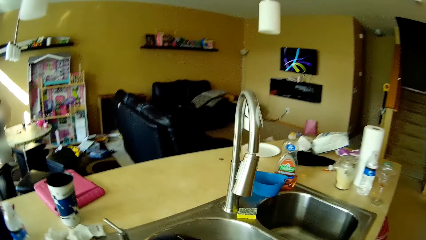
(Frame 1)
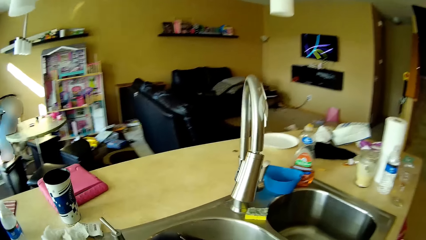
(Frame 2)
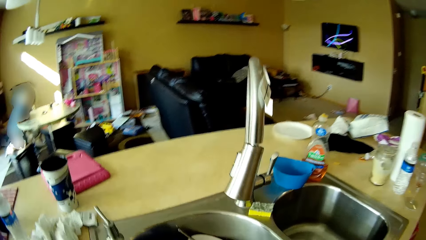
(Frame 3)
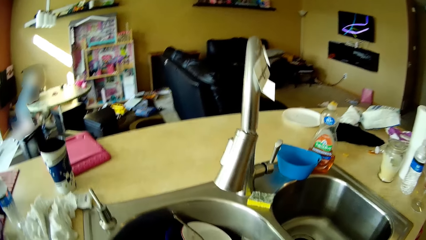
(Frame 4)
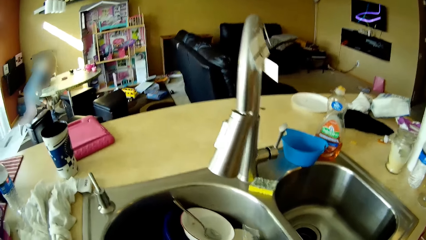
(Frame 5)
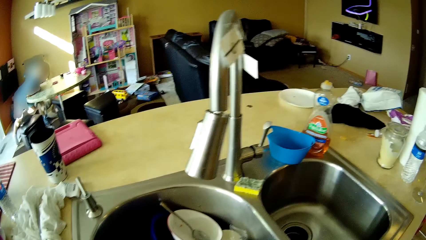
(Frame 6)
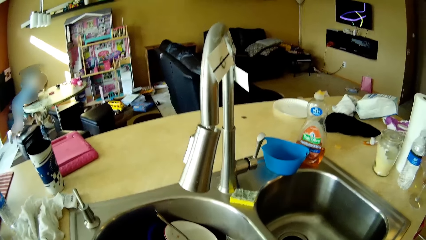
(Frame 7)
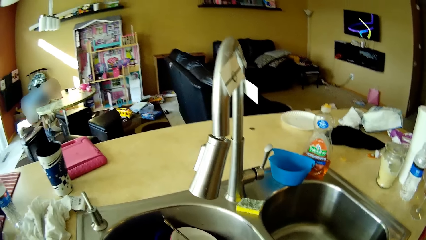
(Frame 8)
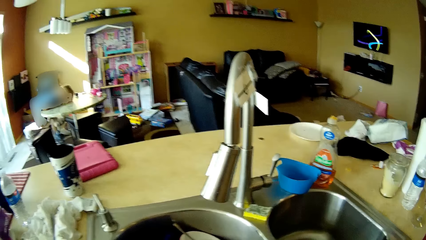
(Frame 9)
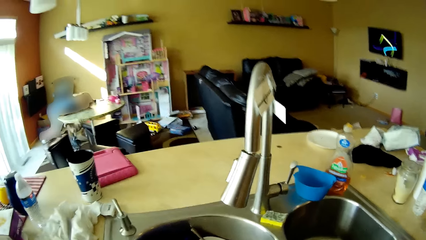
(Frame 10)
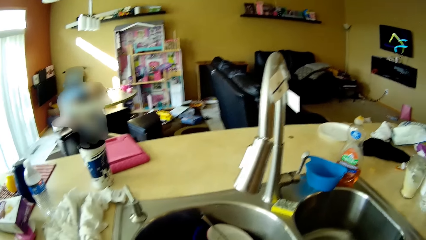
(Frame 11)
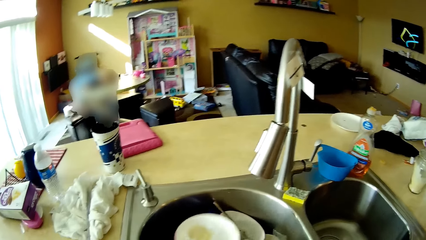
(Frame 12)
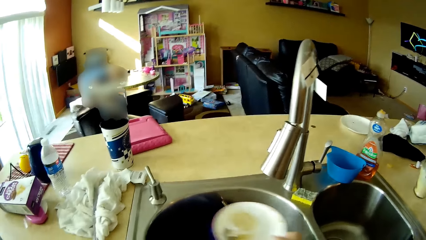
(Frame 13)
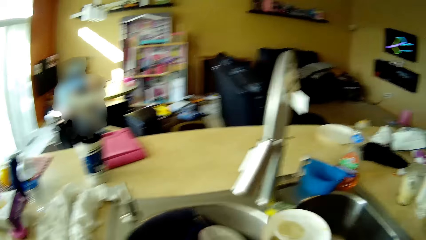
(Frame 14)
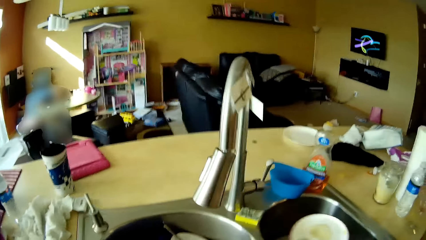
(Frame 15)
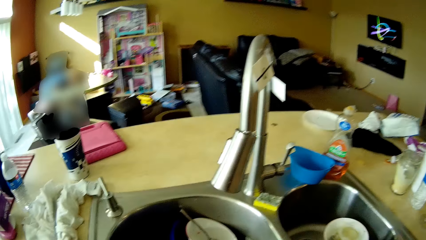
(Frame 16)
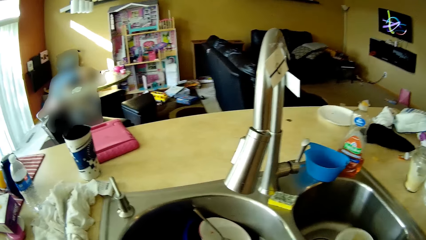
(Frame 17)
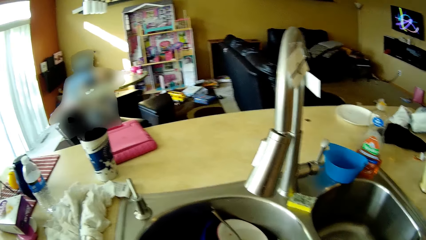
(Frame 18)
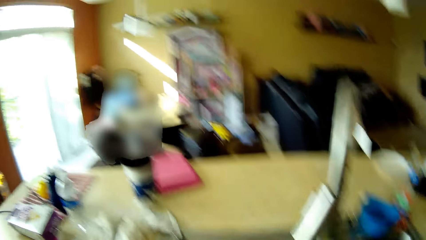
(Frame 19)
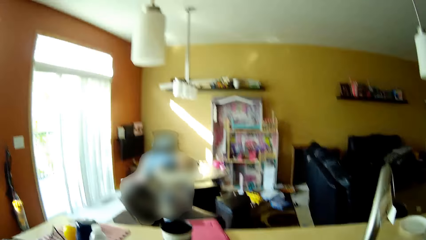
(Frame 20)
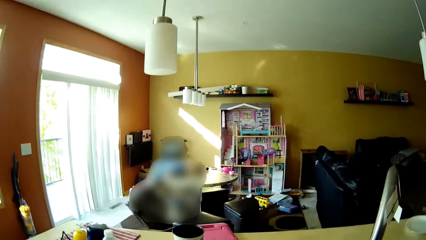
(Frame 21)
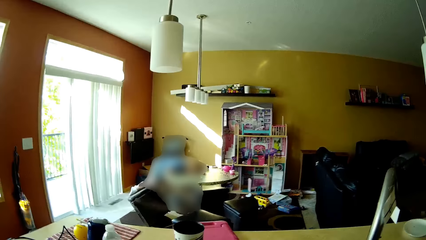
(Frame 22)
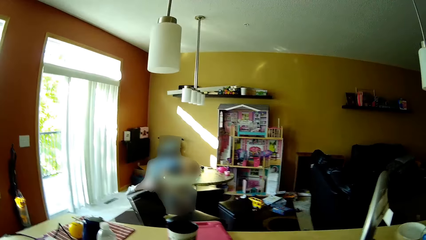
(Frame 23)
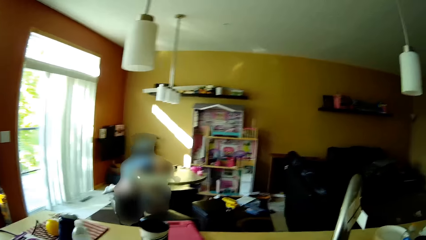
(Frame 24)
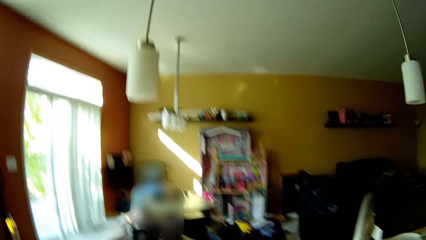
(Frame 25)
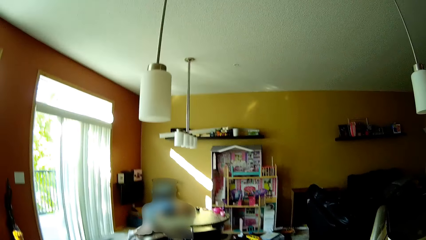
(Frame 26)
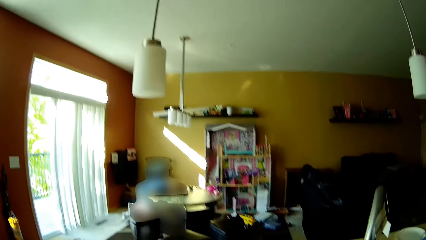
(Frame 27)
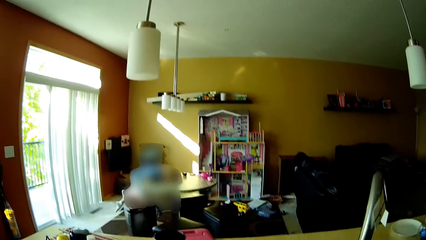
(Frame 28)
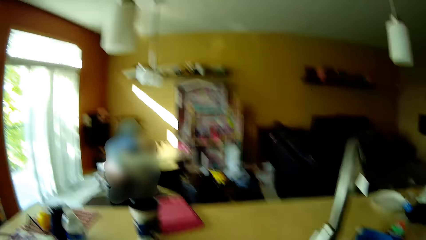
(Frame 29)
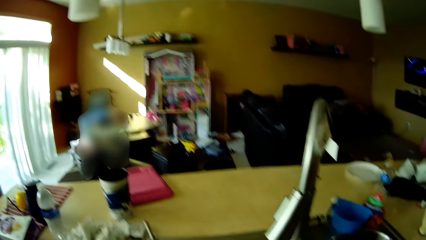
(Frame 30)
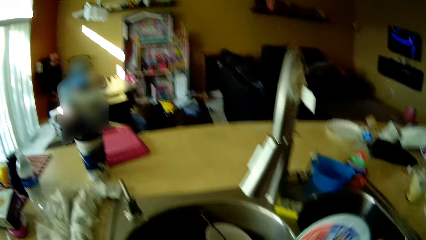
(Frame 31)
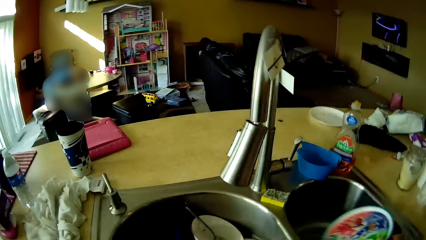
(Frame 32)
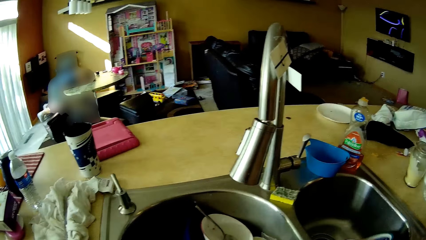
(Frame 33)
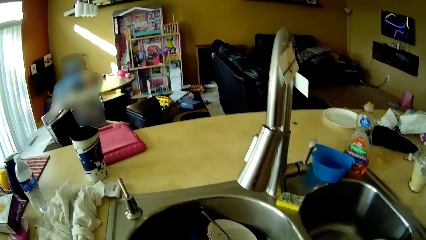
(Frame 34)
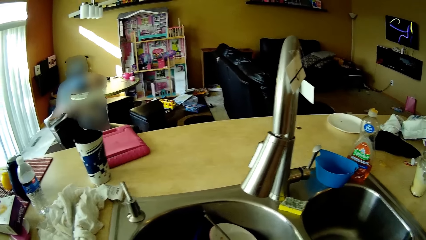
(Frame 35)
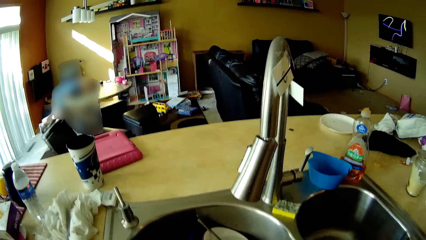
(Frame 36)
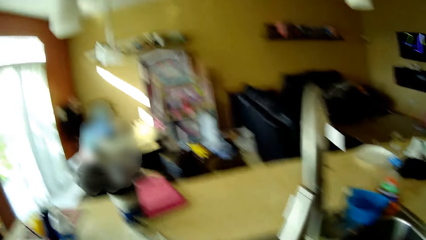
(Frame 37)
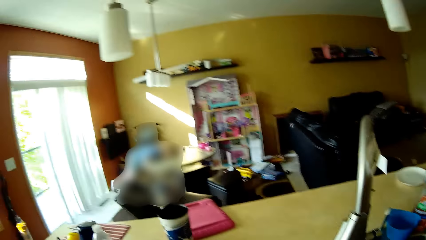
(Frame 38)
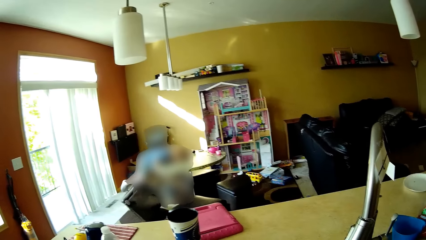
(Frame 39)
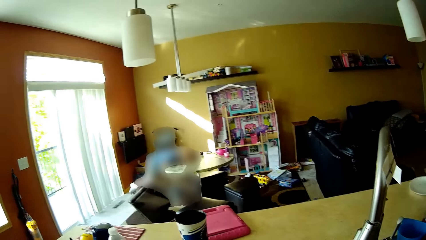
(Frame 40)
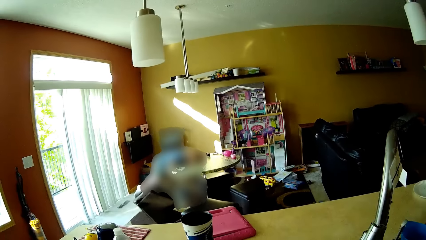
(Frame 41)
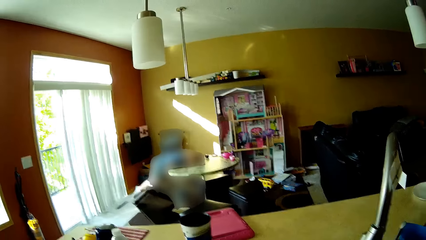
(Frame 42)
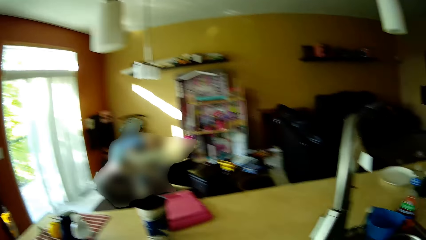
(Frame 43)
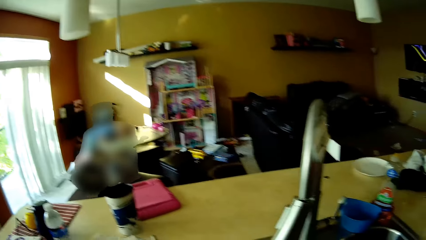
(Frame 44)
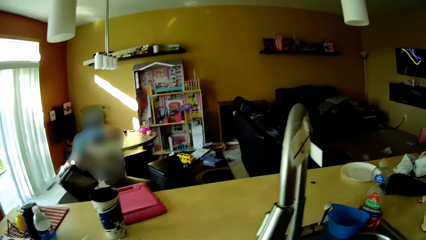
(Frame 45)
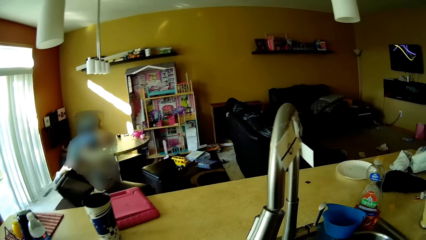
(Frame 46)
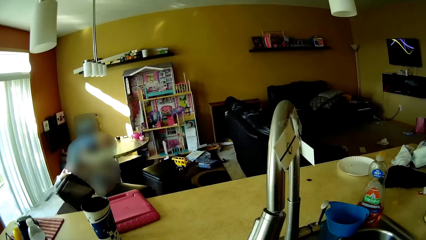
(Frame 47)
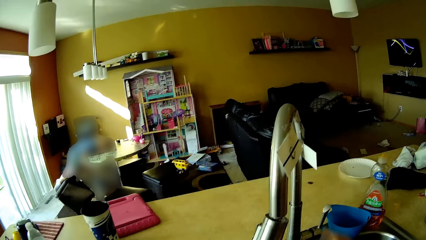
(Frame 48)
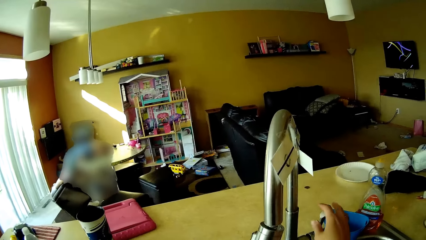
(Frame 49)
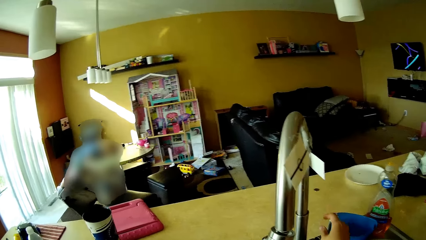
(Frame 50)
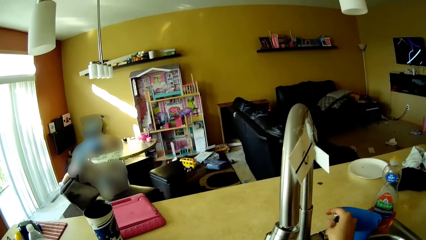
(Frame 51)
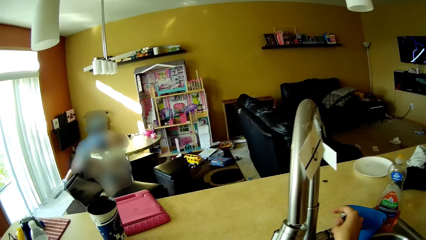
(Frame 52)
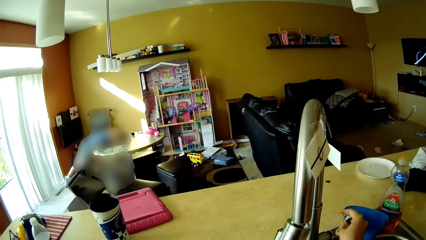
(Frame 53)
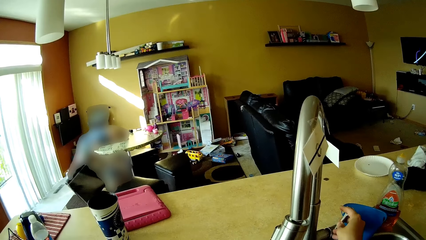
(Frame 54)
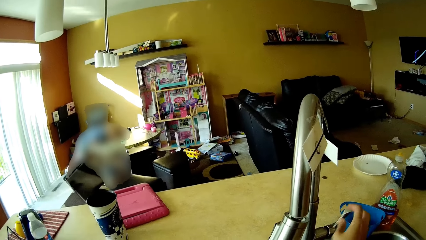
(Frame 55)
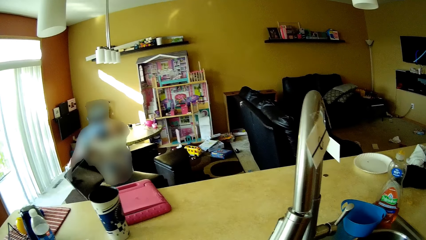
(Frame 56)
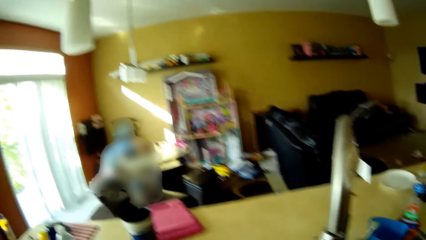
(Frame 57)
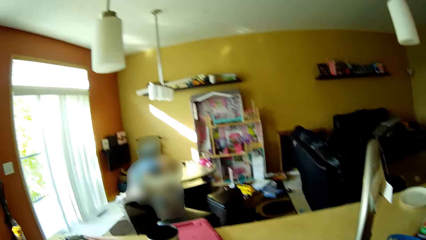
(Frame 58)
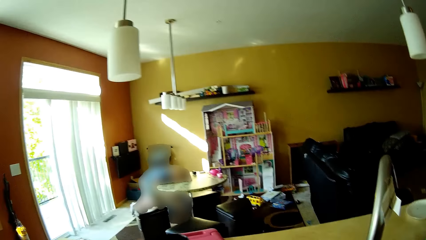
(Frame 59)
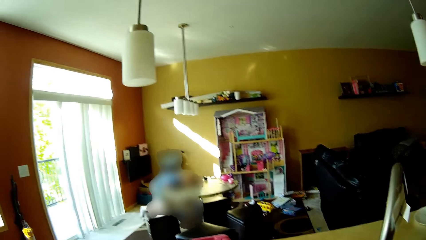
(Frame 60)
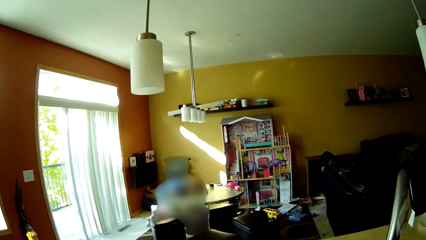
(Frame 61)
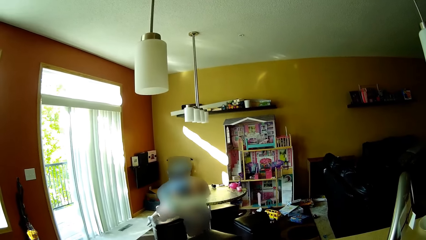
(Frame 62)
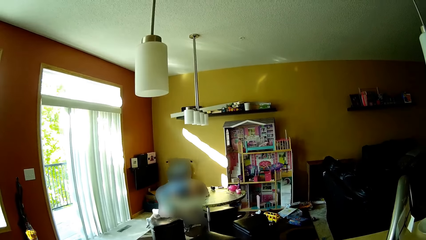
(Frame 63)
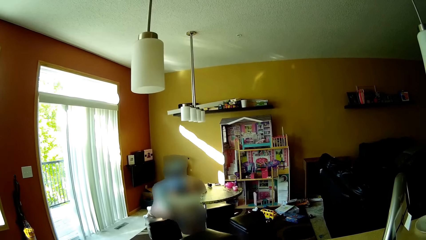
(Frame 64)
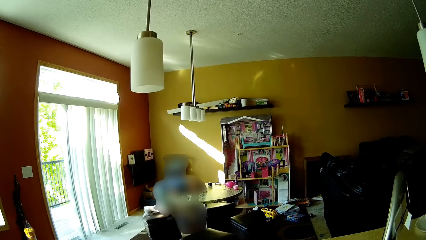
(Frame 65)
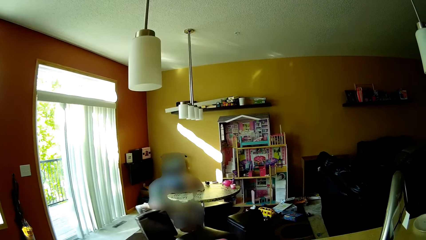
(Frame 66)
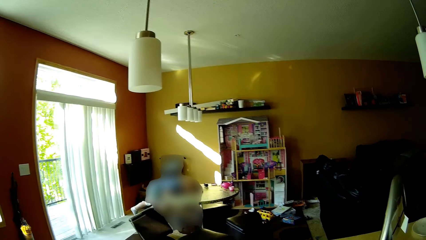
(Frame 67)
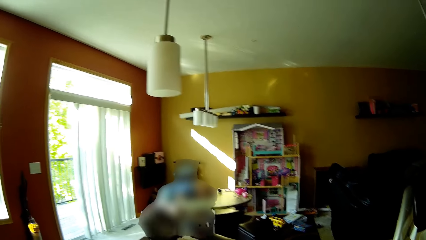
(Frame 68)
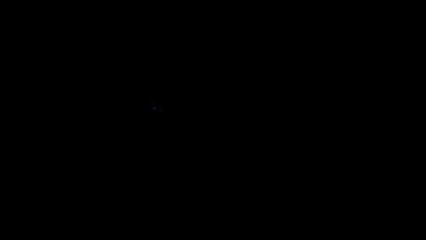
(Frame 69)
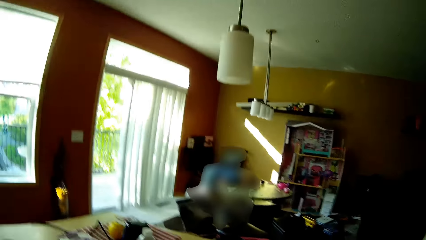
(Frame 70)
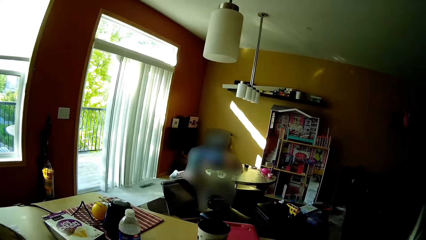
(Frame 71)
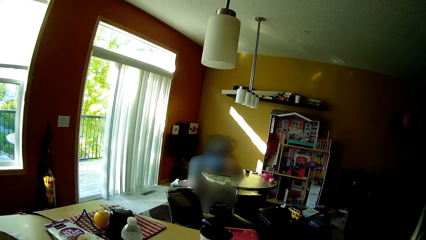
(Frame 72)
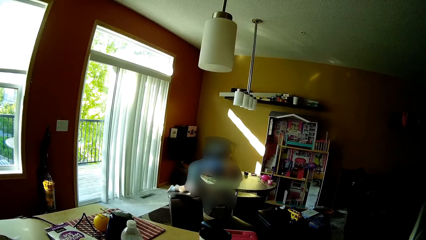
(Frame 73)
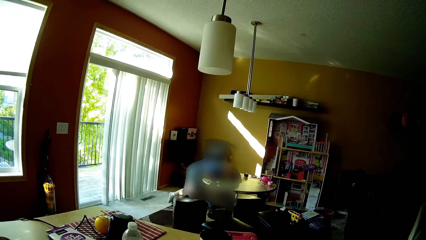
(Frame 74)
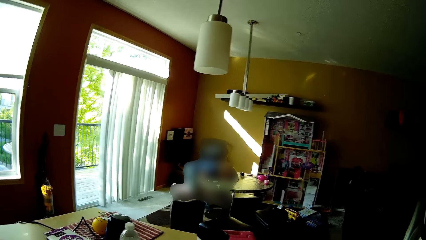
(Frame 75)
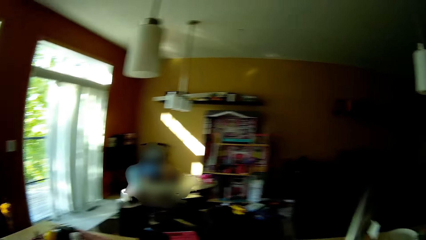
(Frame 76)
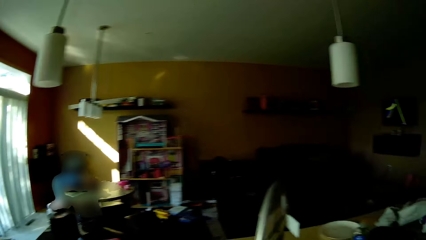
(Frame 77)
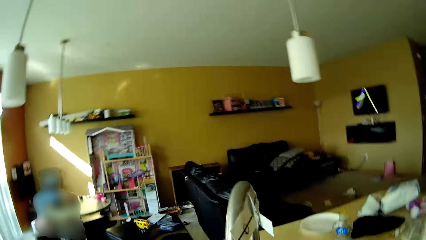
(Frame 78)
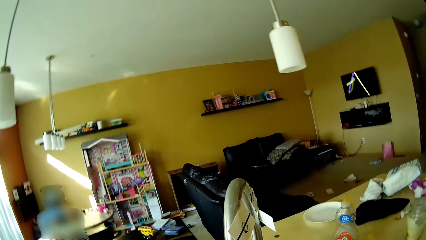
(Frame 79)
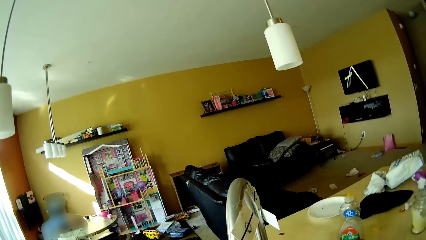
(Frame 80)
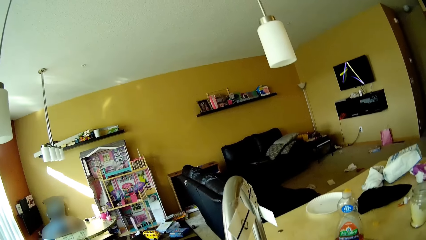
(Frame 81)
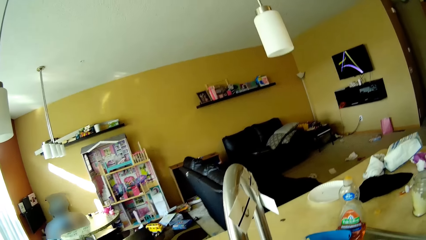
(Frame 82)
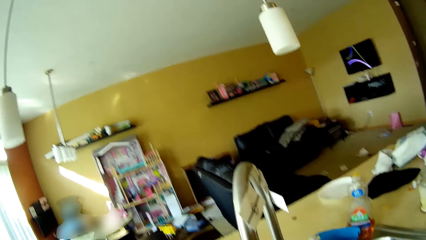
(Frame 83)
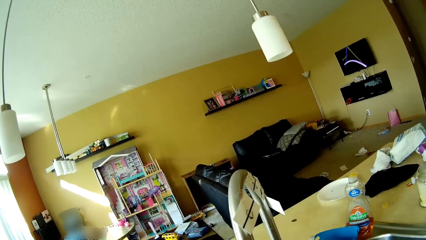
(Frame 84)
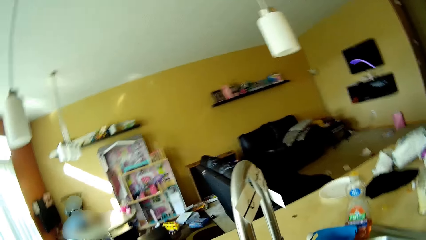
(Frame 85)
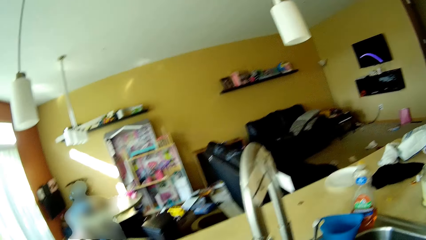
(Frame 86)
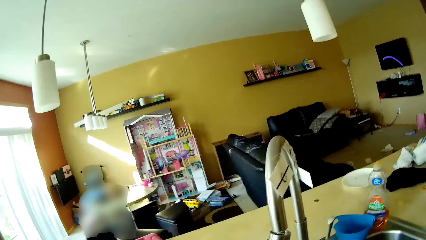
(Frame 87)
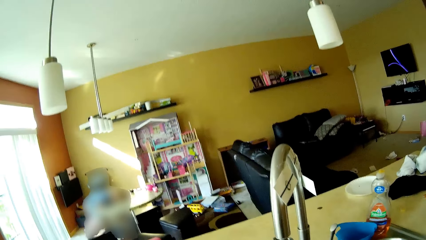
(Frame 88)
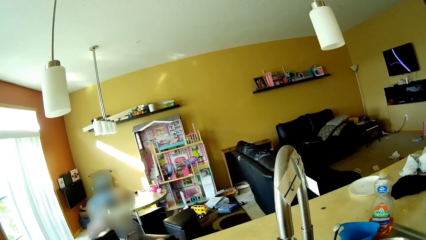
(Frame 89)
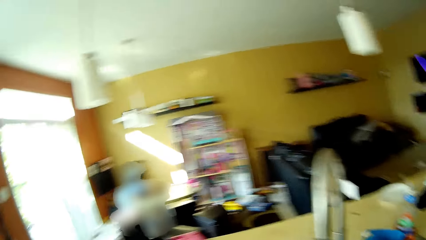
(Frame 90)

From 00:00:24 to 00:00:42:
The camera wearer moves around. The girl rests her face on the table. The camera wearer picks up a white bowl from a kitchen sink with her right hand. She drops the white bowl in the kitchen sink with her right hand. She drops a bowl of ice cream on the kitchen sink with her right hand. She turns on a tap on the kitchen sink with her right hand. She opens the tap again.
